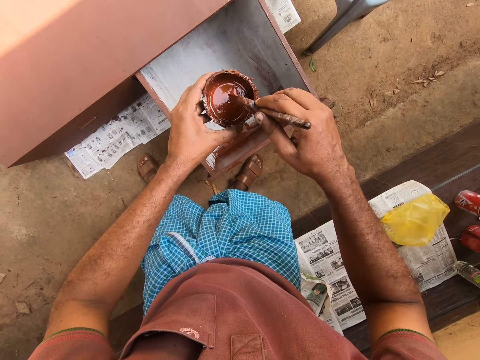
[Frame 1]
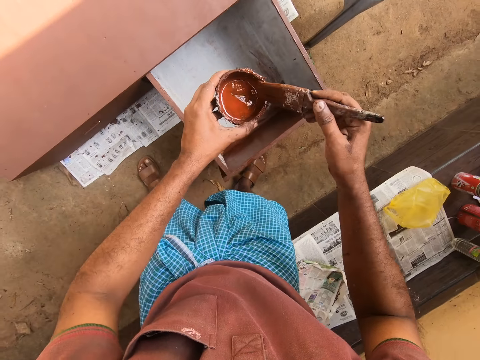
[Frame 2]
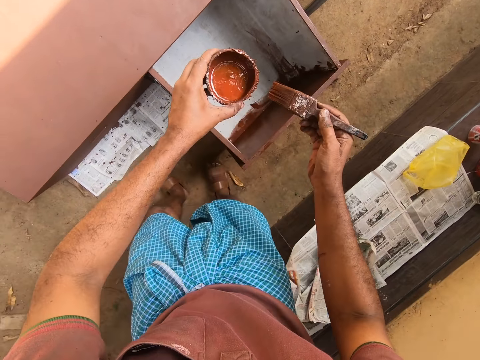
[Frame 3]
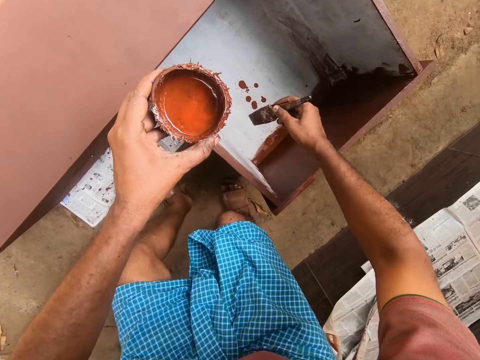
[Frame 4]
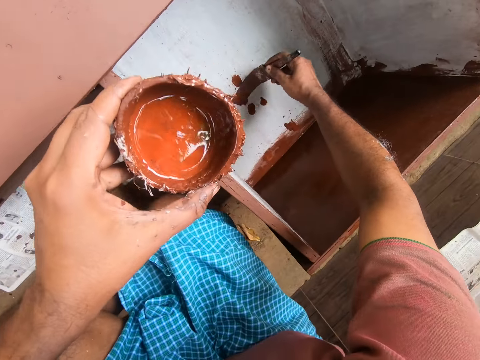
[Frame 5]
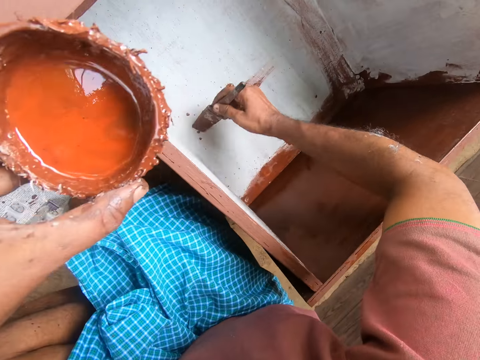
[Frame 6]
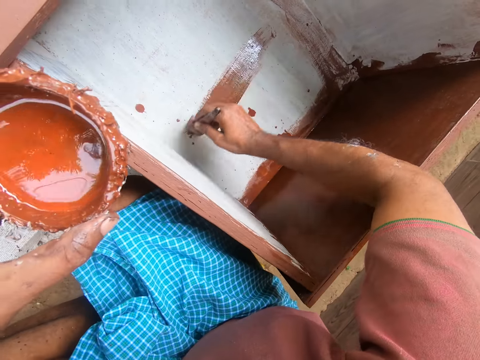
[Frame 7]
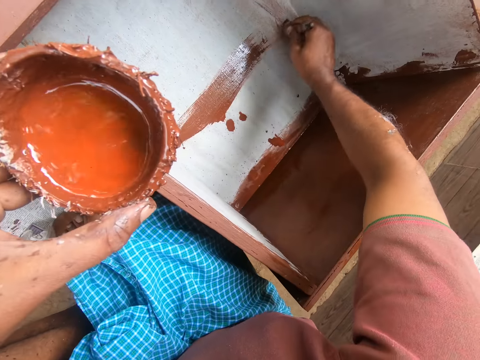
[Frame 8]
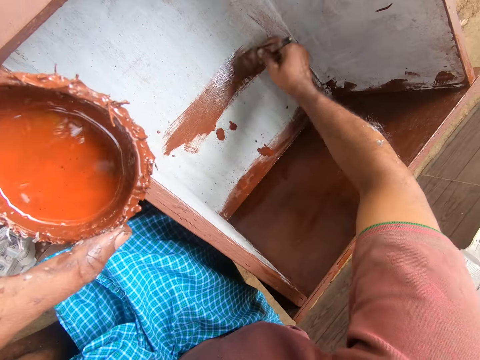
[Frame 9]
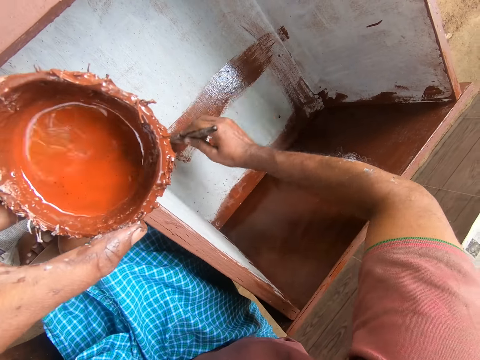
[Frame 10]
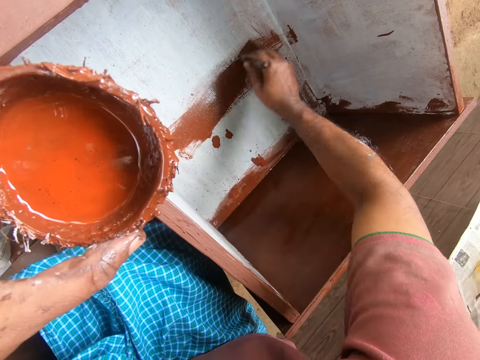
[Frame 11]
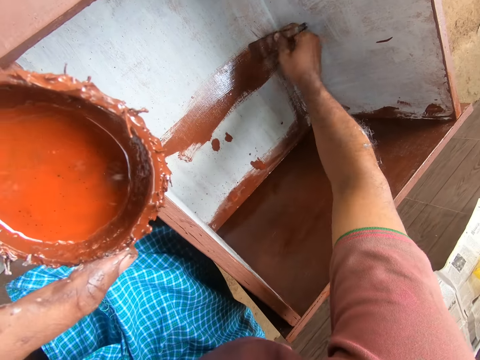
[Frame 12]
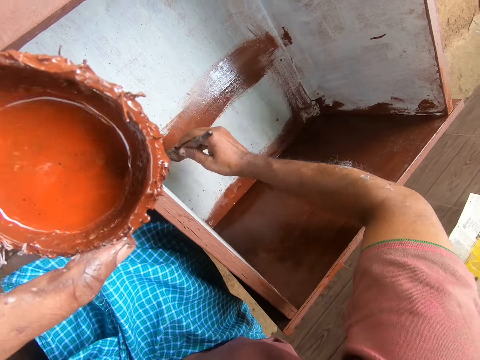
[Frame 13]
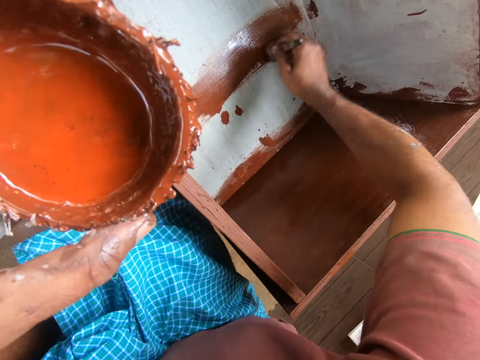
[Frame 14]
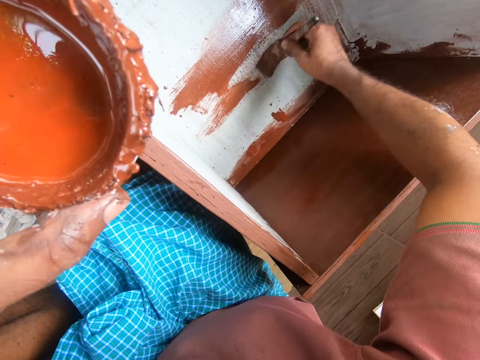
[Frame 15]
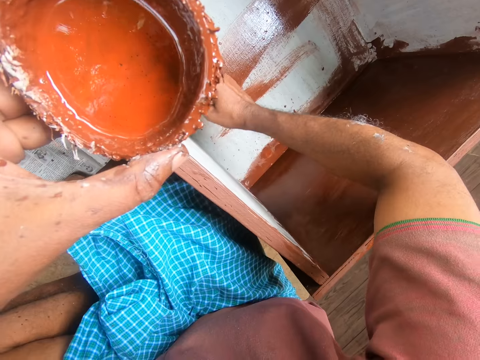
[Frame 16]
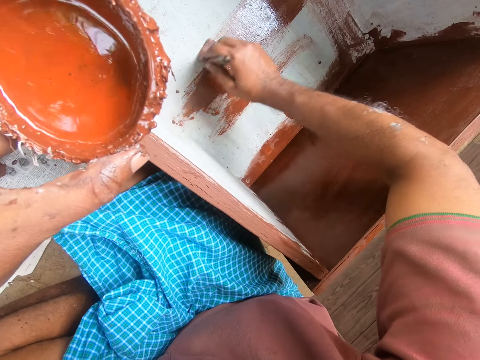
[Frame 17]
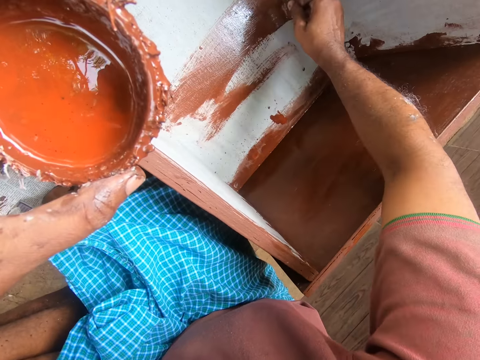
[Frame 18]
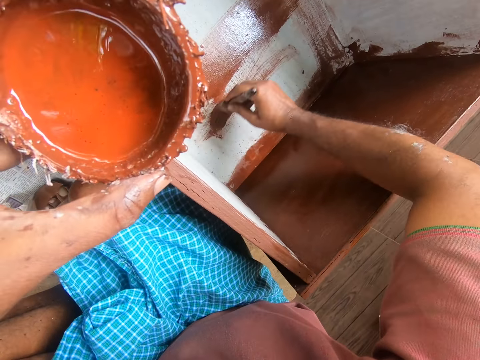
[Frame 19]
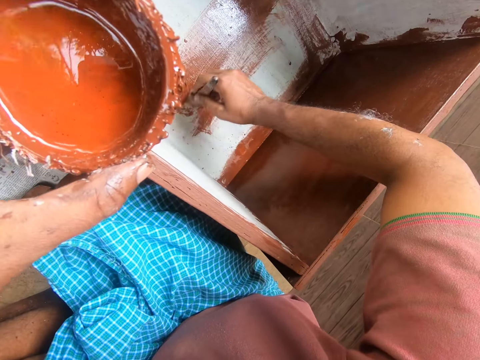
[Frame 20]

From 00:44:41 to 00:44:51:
The camera wearer takes paint with the brush in his right hand from the cup in his left hand. He moves towards his left. He squats. He paints the inner part of the drawer with the brush in his right hand.

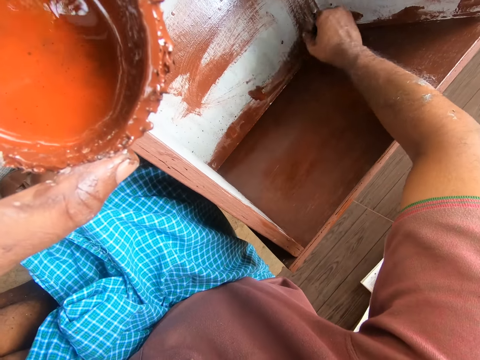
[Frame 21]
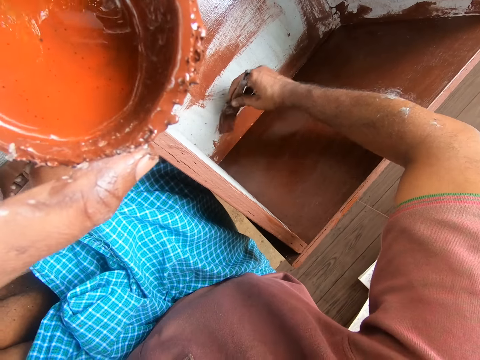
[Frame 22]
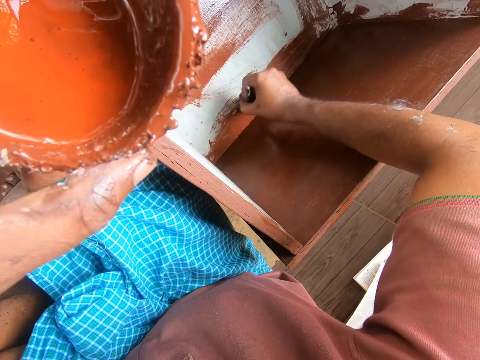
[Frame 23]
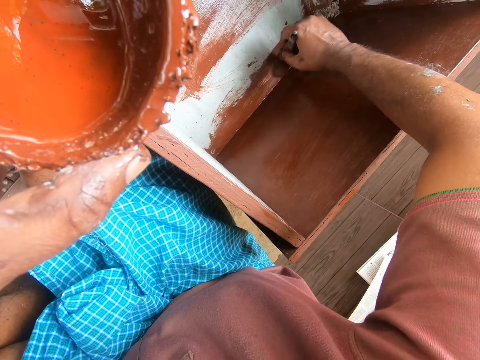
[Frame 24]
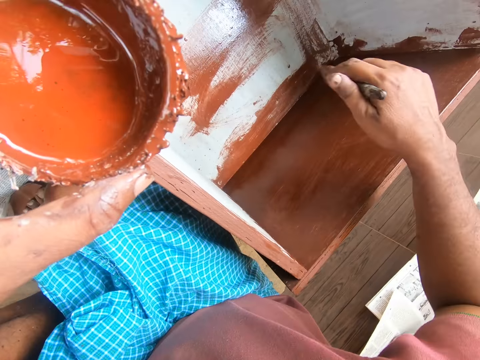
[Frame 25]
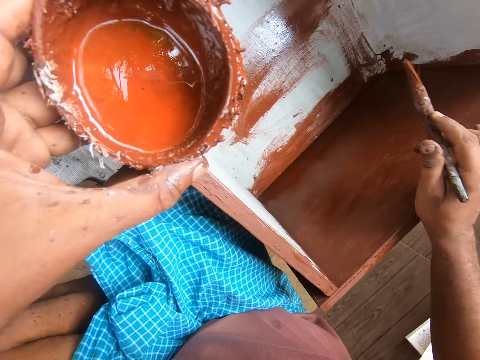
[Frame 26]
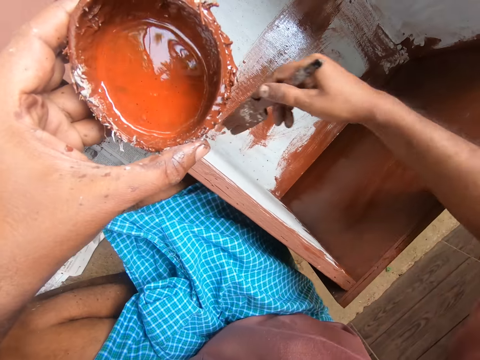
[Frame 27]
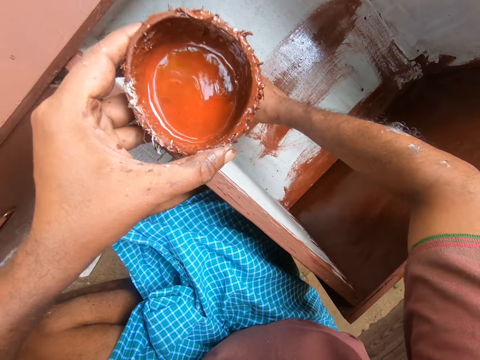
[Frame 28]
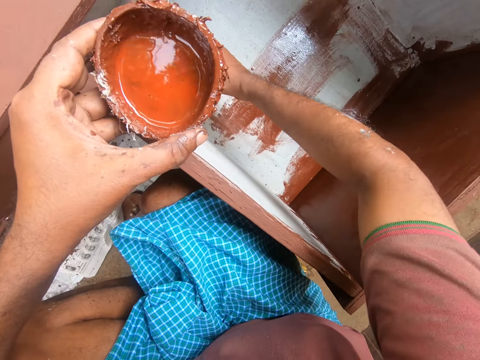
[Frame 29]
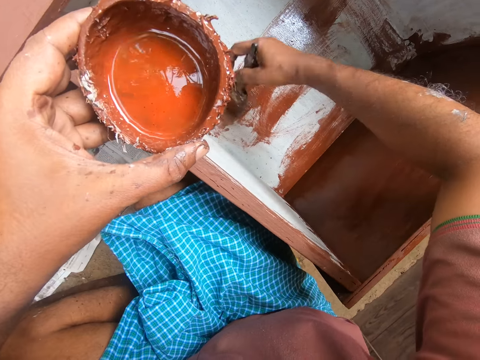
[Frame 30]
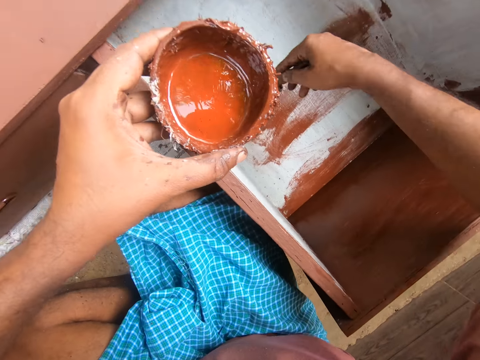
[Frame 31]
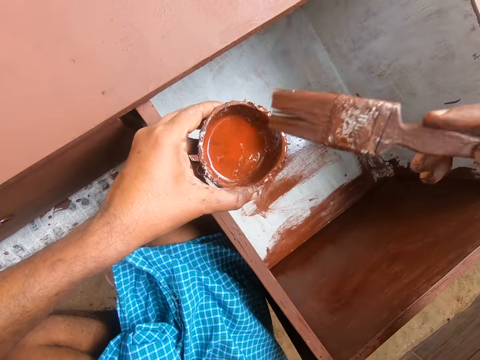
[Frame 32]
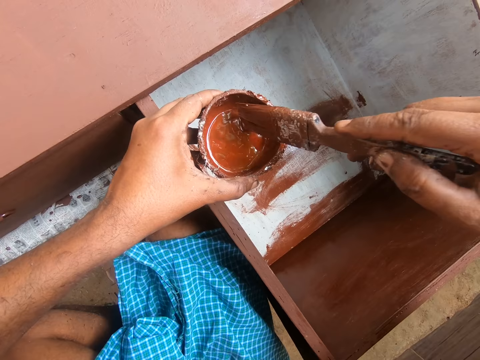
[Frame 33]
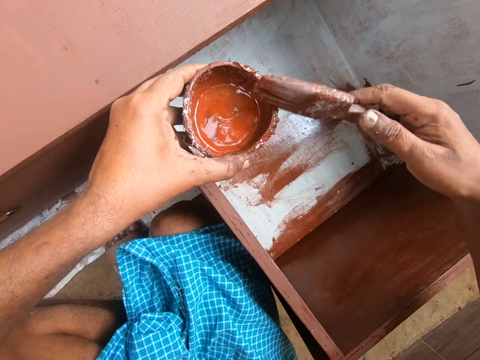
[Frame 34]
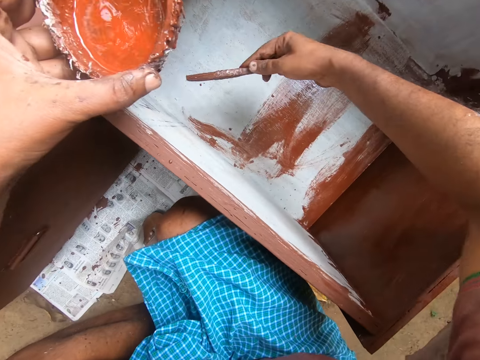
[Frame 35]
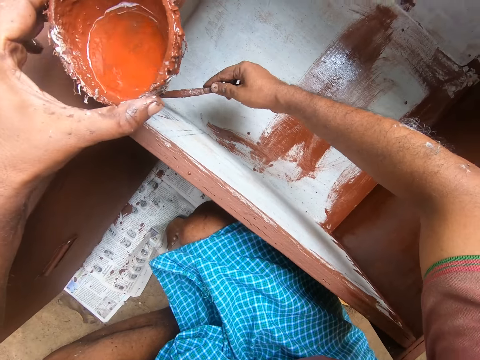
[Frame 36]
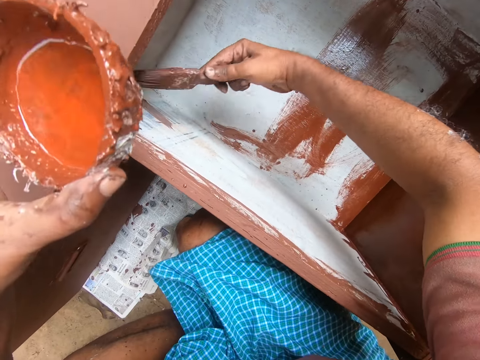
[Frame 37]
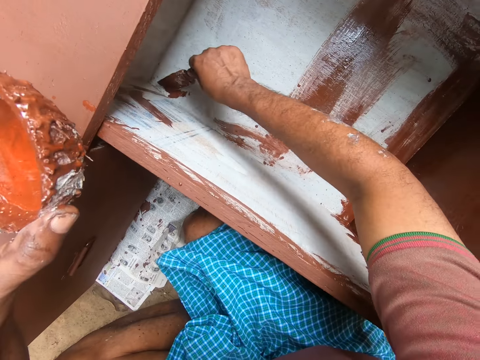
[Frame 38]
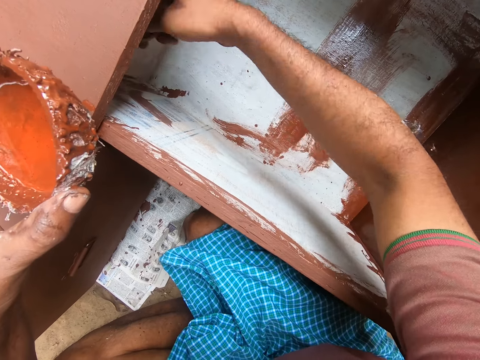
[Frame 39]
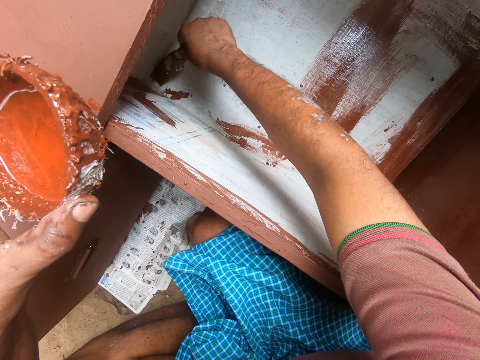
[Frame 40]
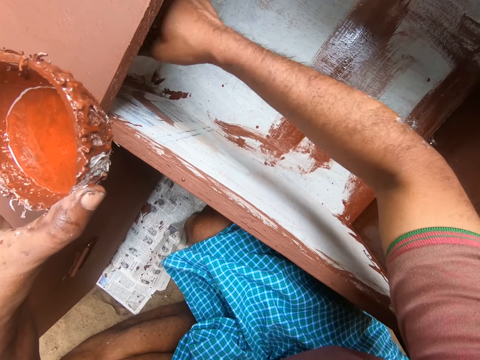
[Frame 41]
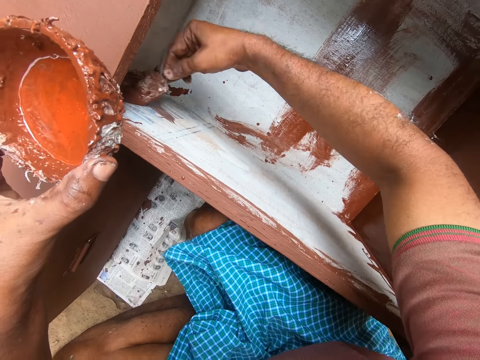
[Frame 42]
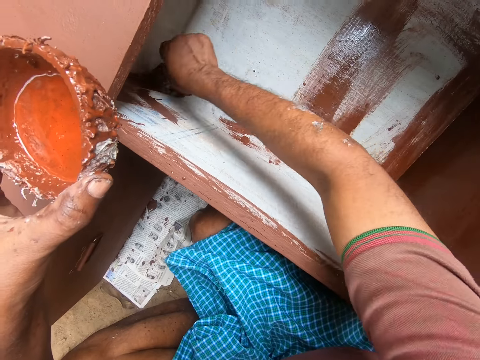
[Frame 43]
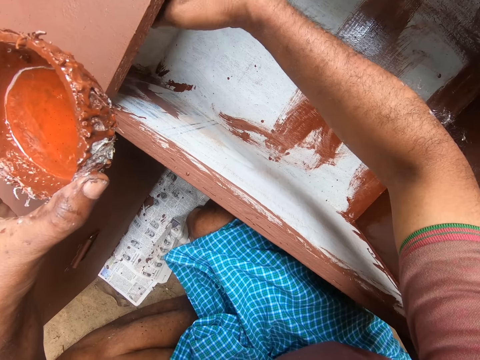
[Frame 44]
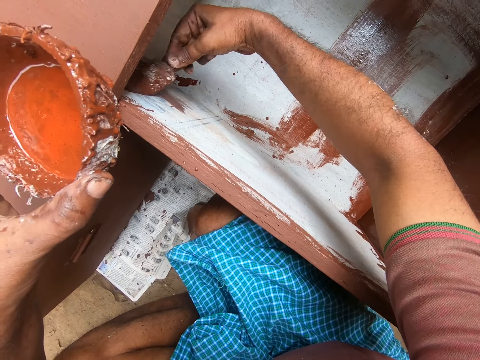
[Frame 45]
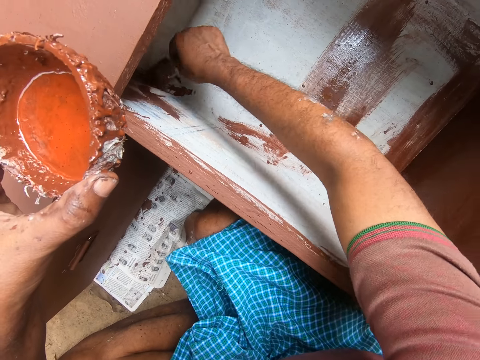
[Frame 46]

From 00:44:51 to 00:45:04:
The camera wearer places his hand on the edge of the drawer. He paints the inside of the drawer with the paint brush. He takes paint with the brush in his right hand from the cup in his left hand. He places his paint brush on the edge of the coconut shell. He paints the inner part of the drawer with the brush in his right hand.

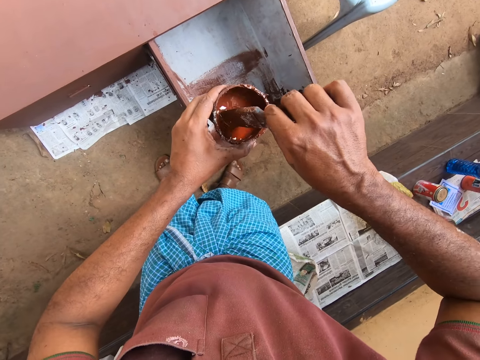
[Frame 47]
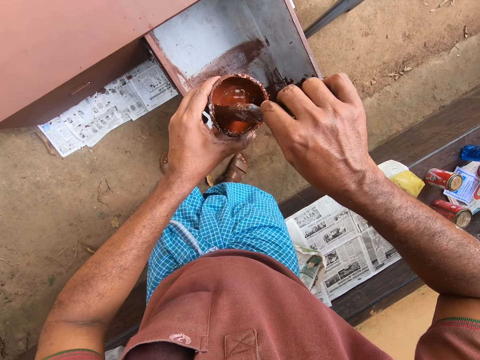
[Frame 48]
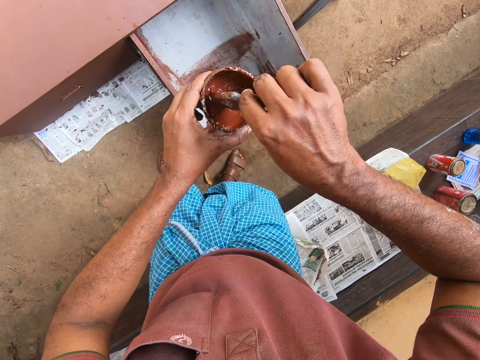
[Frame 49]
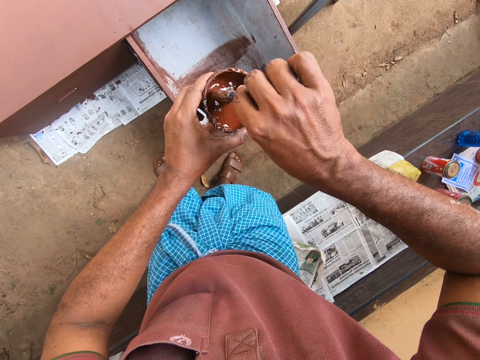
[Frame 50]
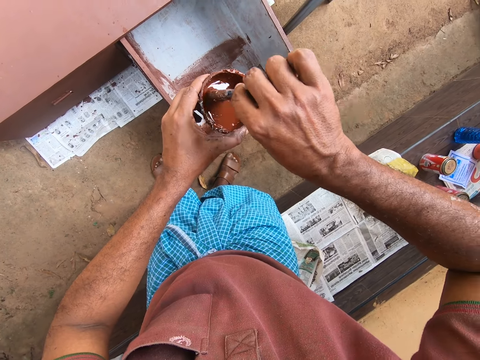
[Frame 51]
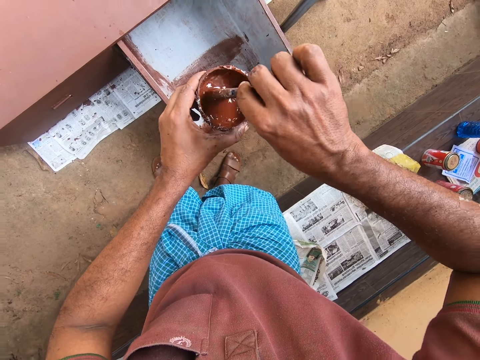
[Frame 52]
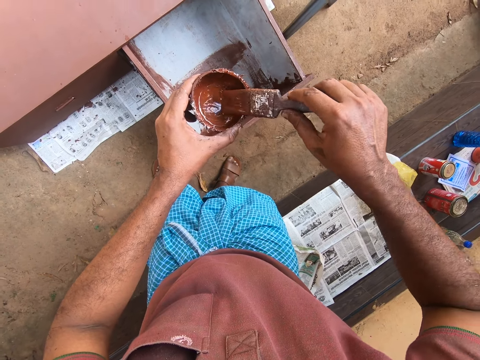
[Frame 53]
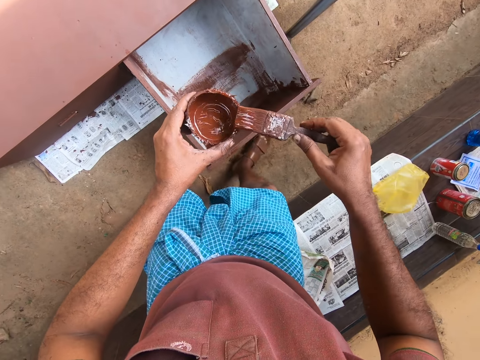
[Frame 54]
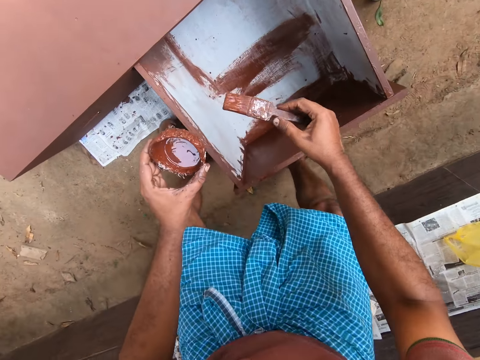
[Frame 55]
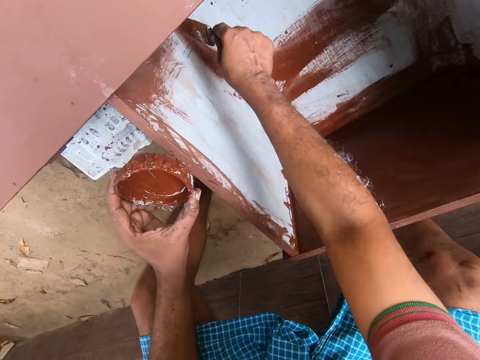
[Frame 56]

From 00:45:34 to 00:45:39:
The camera wearer stirs paint in a can with a paint brush. He takes paint from the cup of paint with the brush in his hand.
